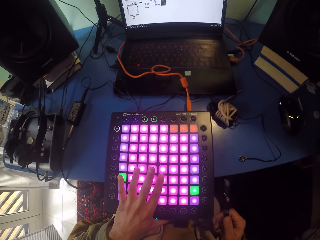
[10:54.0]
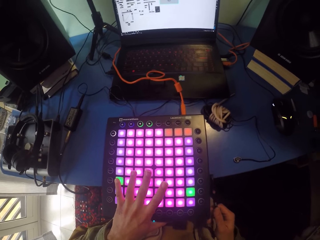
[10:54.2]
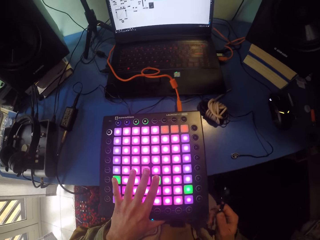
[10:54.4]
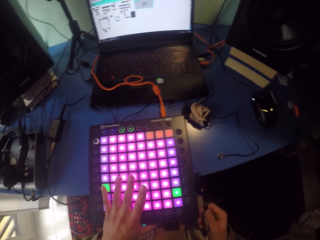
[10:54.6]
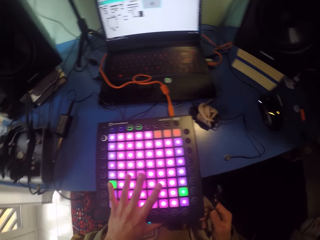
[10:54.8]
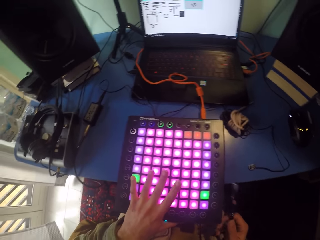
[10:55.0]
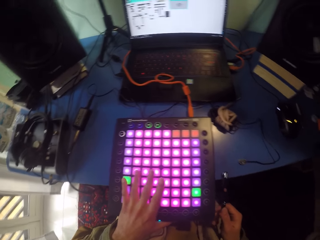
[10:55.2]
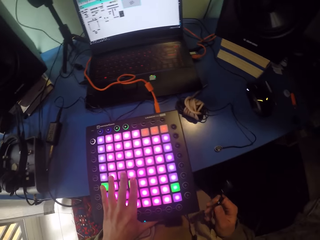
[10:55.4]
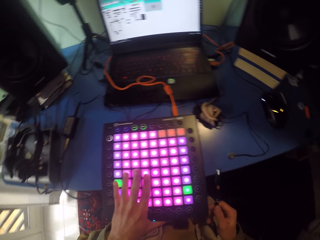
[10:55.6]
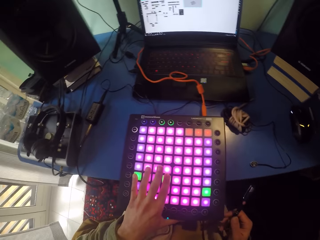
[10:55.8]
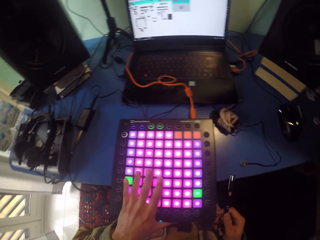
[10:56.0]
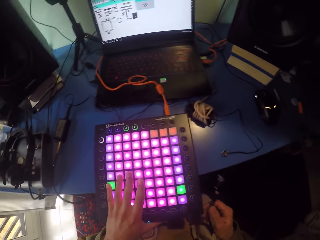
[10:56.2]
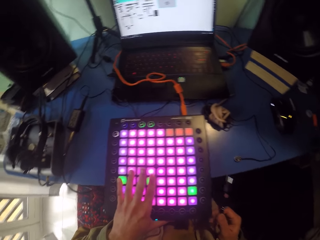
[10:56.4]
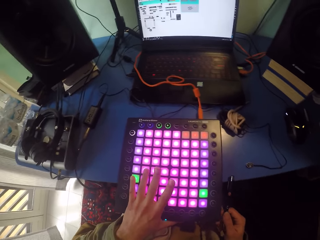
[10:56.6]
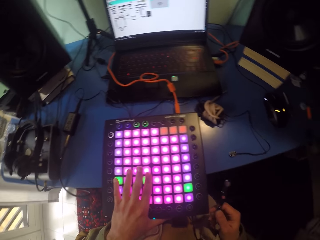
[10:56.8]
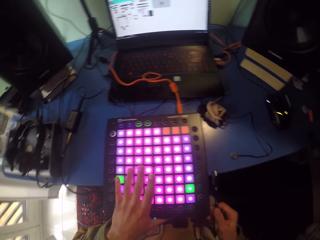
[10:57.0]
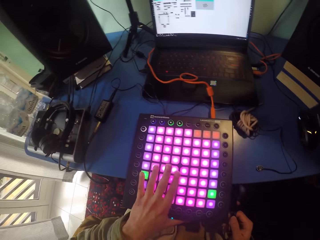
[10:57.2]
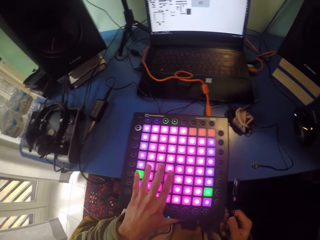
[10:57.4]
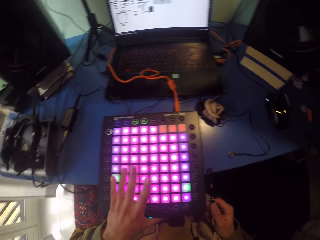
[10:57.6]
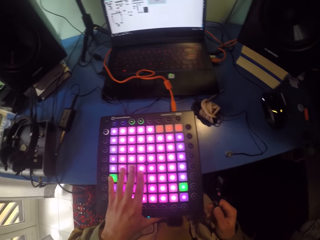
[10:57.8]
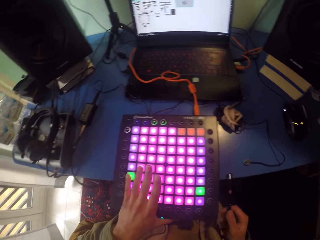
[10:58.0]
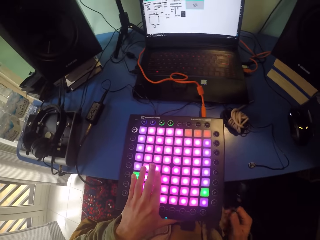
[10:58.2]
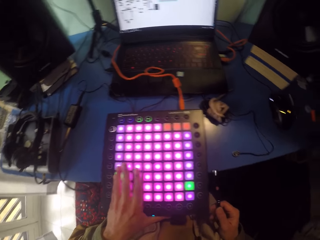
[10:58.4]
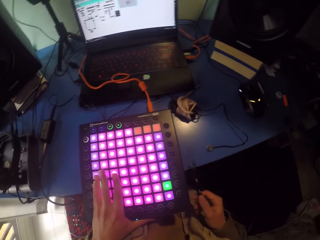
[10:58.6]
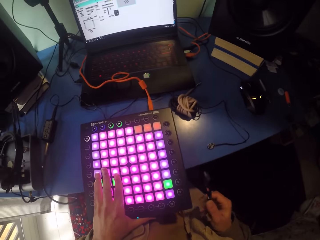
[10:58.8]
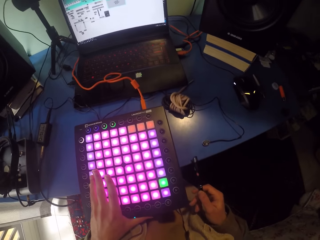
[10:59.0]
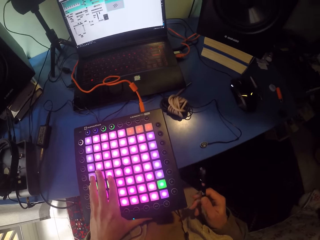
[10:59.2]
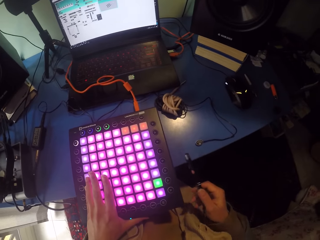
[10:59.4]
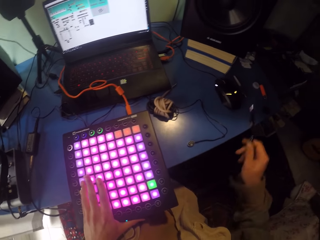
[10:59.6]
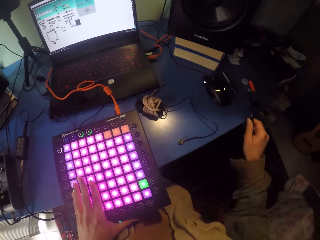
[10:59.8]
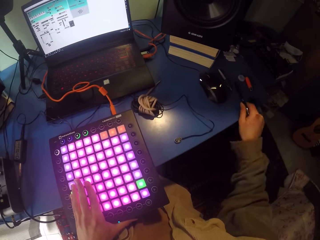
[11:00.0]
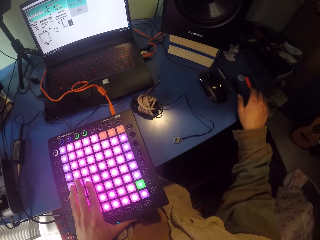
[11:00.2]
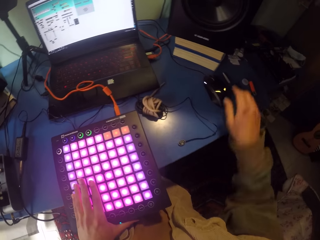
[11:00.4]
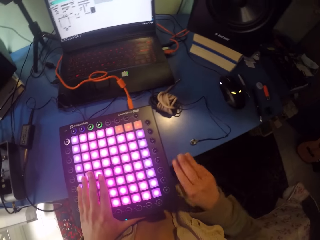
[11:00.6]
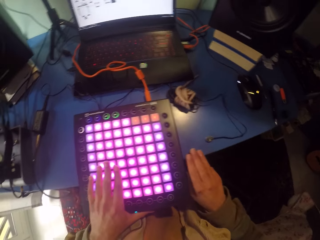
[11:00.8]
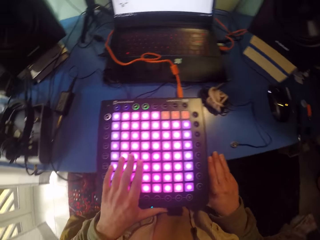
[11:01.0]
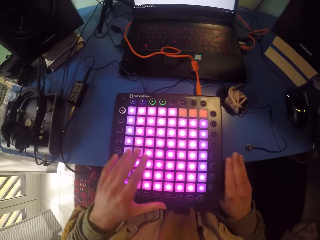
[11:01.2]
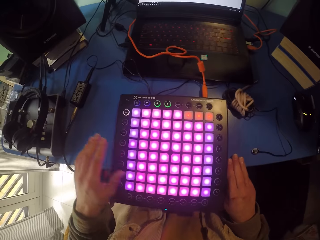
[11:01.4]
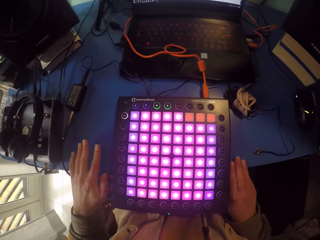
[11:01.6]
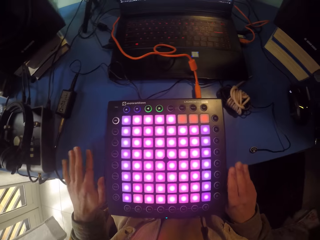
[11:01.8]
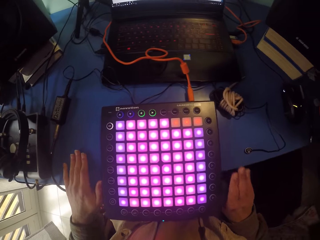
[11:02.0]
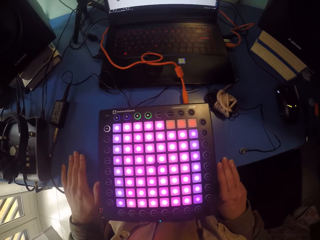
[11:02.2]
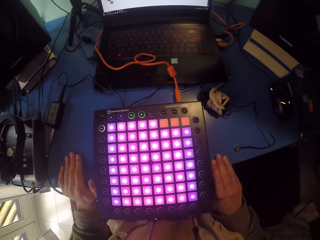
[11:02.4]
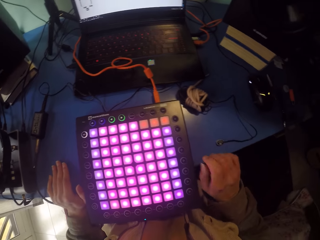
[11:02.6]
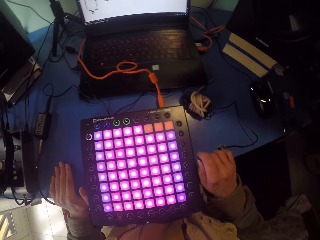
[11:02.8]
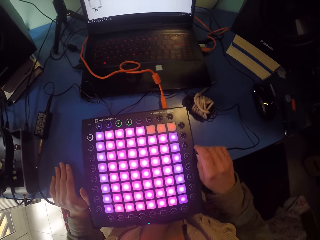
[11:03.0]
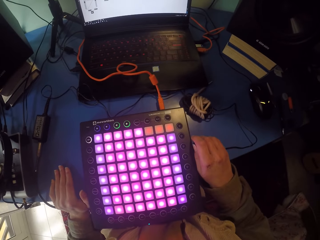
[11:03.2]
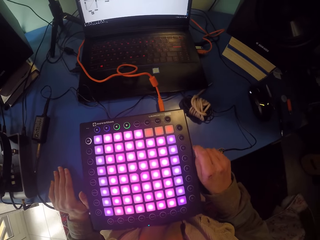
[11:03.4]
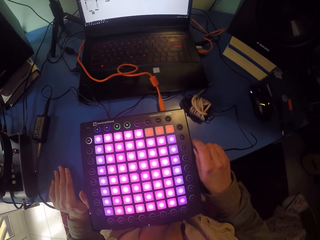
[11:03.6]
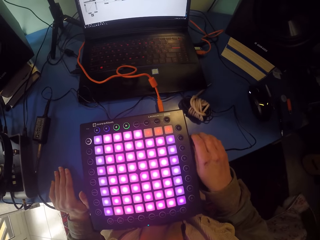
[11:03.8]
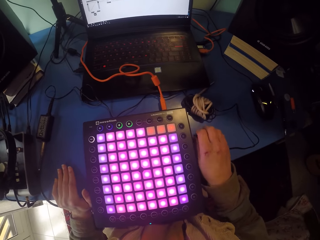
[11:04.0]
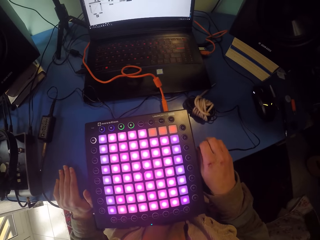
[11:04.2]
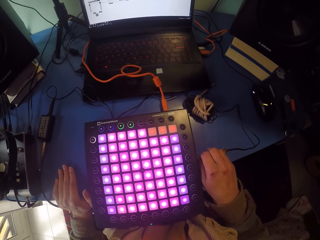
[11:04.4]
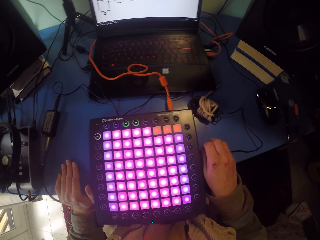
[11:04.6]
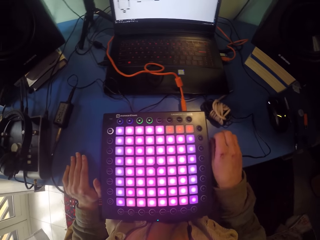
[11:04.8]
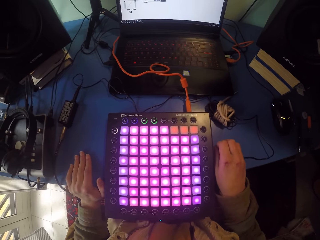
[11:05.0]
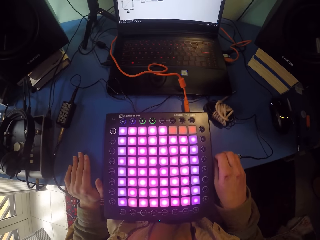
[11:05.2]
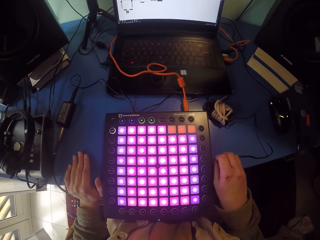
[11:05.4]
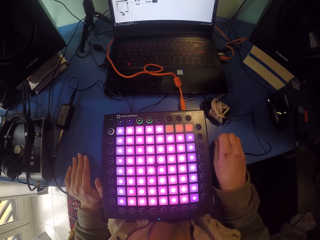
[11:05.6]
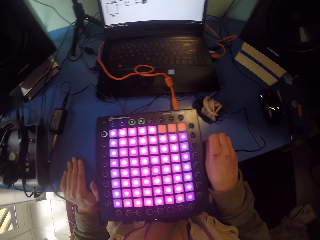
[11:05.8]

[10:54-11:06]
The camera wearer presses a piano while tapping the table with a pen. They place the pen on the table. They hit the table with both hands.

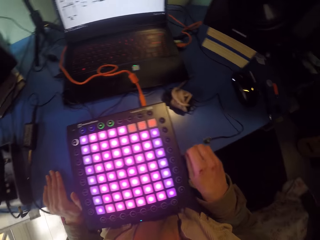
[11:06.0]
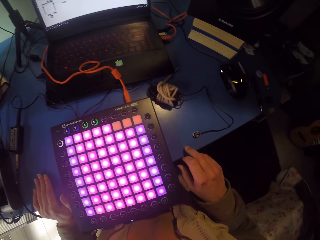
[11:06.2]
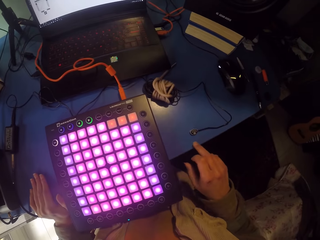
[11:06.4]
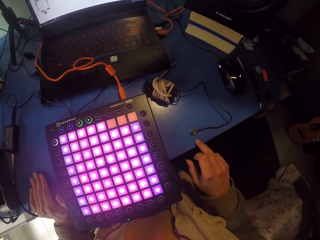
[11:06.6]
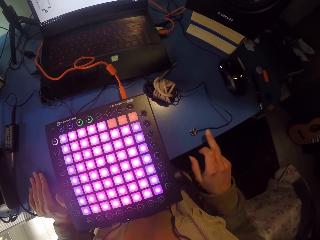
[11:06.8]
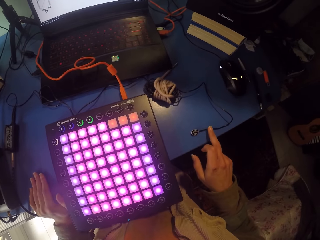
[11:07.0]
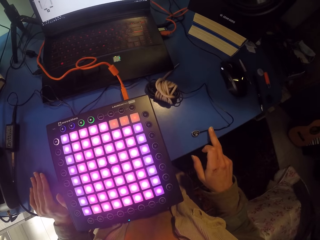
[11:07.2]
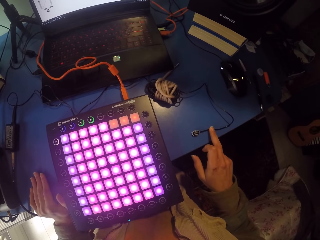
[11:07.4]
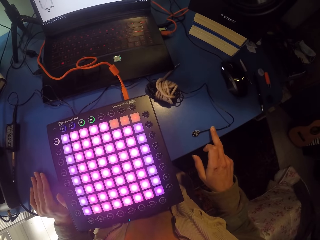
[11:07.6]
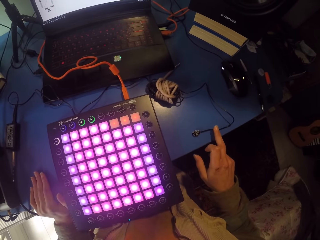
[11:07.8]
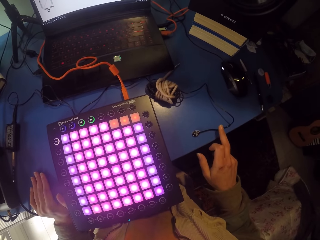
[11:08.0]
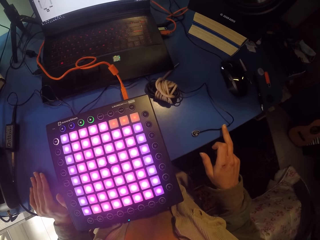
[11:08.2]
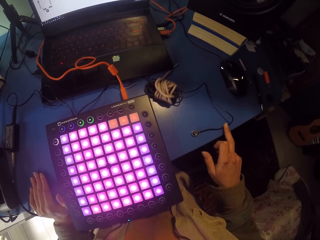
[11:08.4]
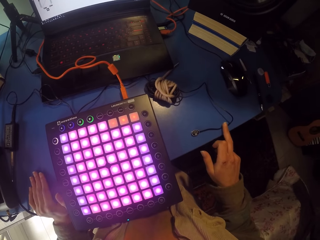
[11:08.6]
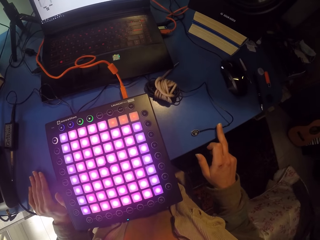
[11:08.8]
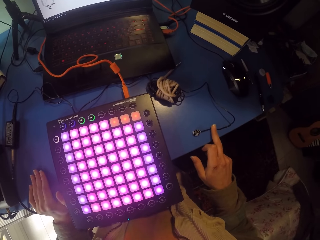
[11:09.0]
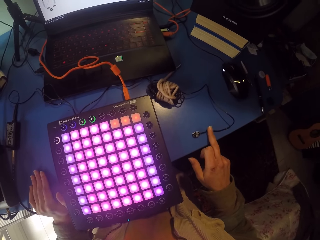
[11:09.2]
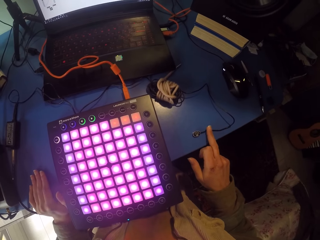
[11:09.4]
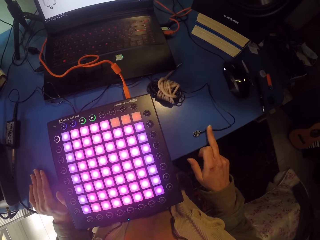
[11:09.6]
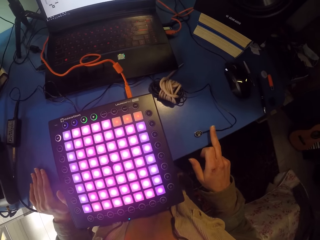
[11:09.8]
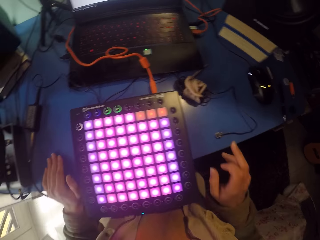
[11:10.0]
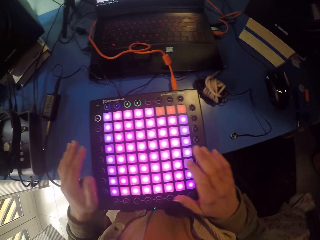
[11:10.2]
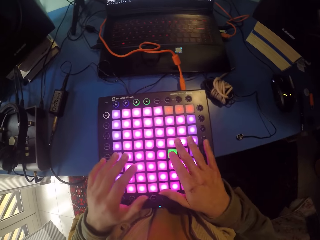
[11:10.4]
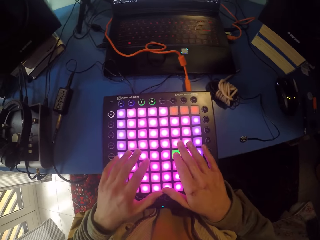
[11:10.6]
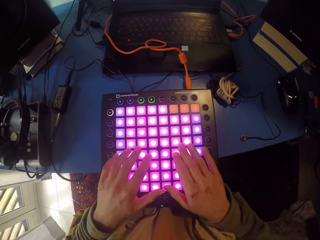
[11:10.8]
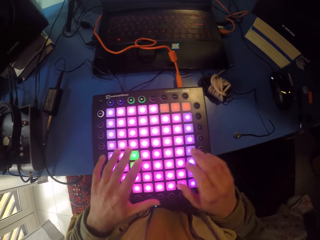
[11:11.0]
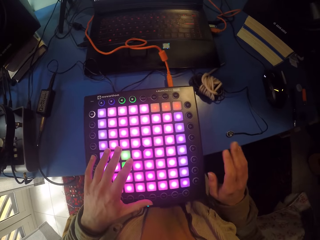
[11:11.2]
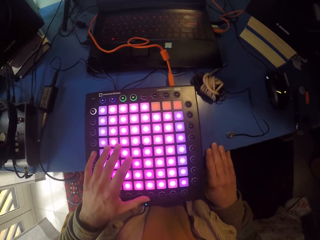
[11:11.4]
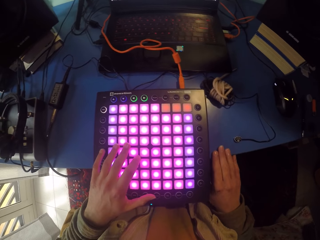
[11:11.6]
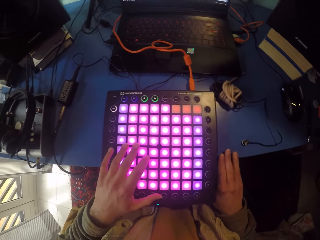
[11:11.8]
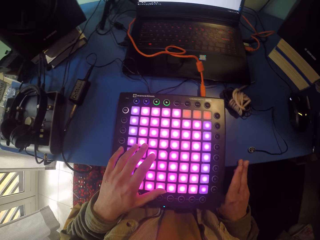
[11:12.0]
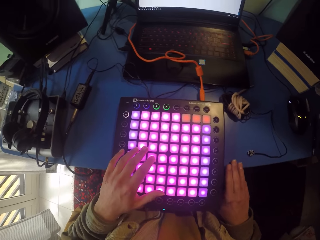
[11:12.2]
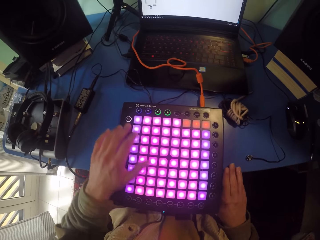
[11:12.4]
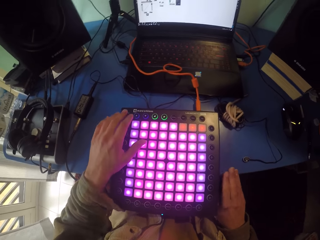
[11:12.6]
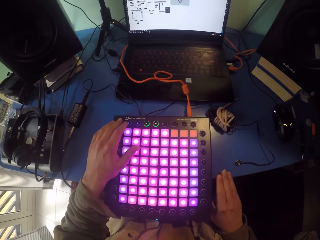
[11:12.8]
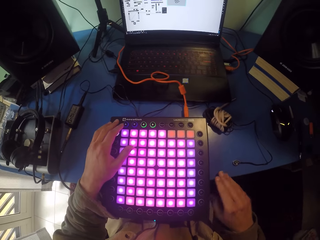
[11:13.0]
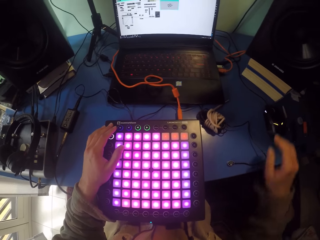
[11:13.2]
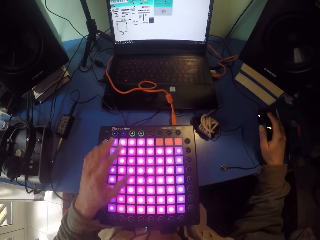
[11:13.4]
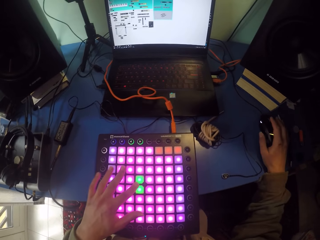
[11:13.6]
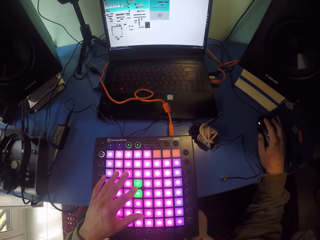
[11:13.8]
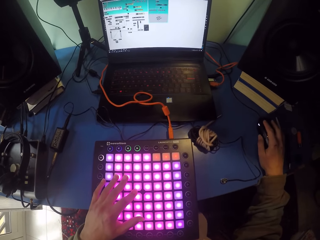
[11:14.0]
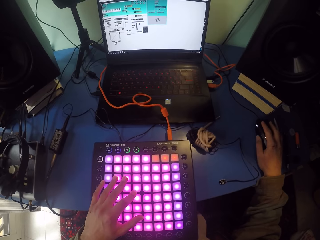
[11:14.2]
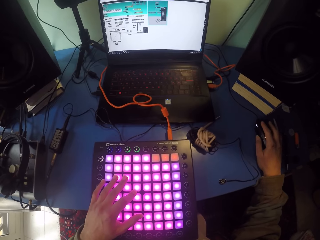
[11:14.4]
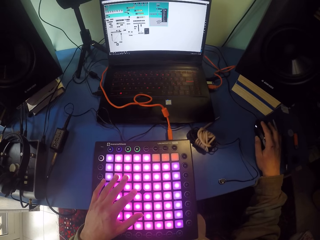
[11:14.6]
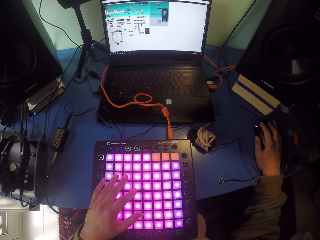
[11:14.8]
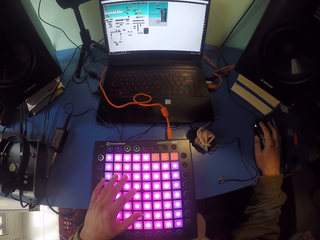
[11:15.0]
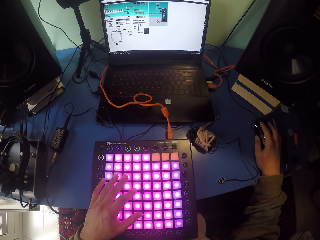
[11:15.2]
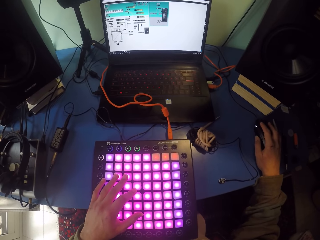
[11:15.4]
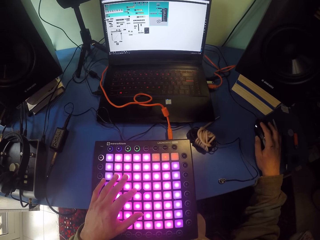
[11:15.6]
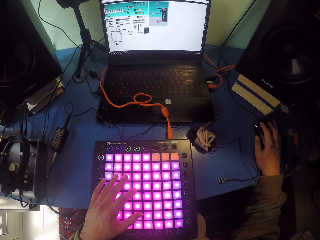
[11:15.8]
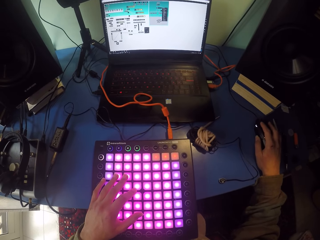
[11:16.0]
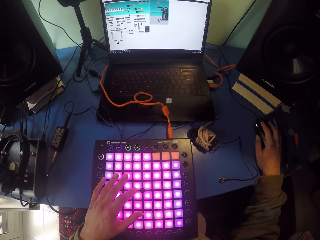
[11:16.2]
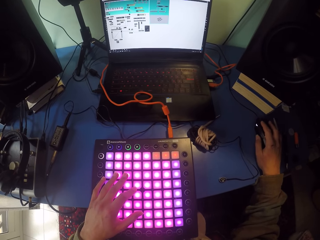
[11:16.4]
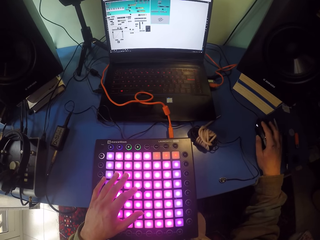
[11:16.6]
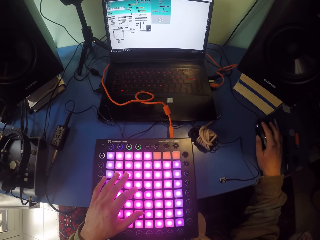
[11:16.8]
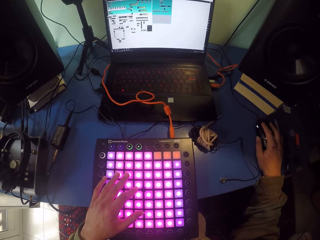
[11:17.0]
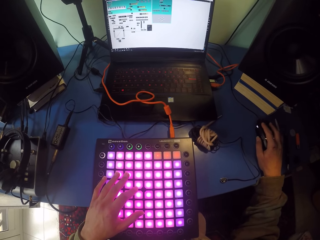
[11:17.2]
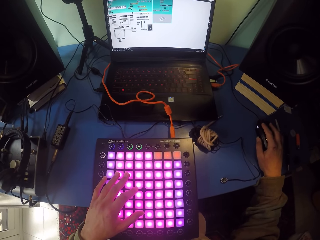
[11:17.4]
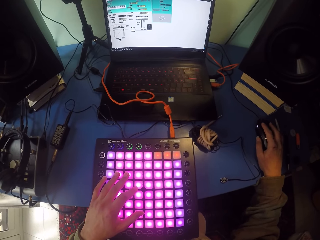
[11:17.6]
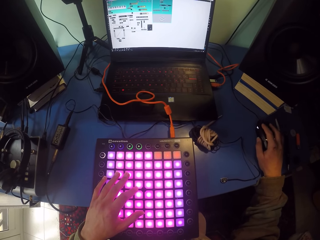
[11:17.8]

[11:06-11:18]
The camera wearer touches the wire. They touch the launchpad with both hands. They hit the table with the right hand. They touch the mouse. They use the mouse.
